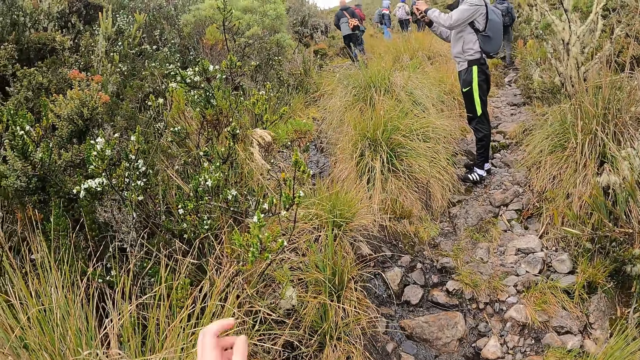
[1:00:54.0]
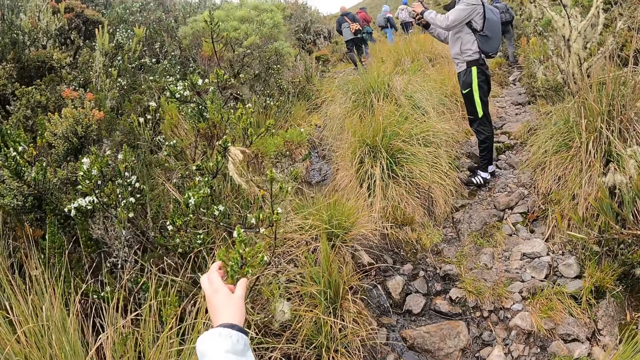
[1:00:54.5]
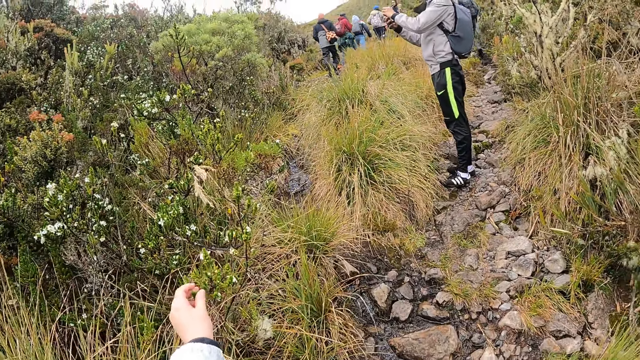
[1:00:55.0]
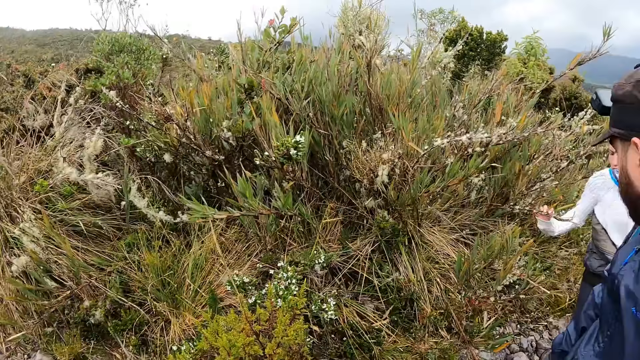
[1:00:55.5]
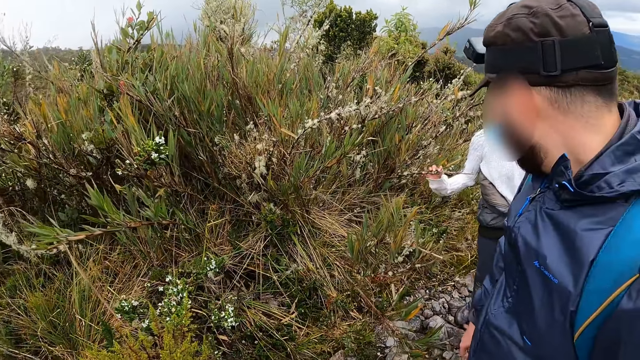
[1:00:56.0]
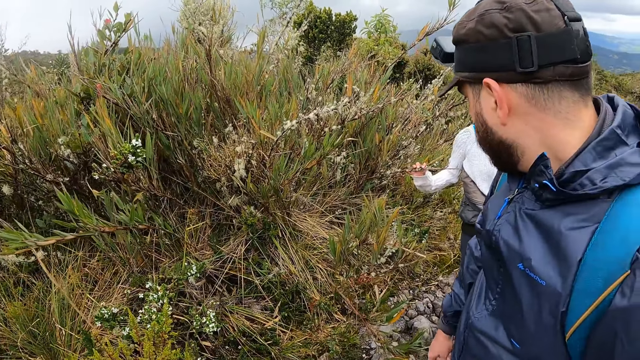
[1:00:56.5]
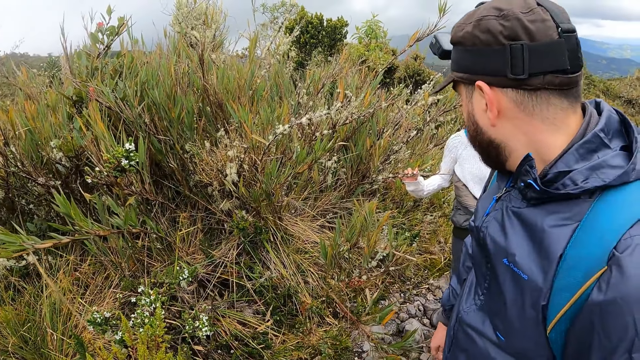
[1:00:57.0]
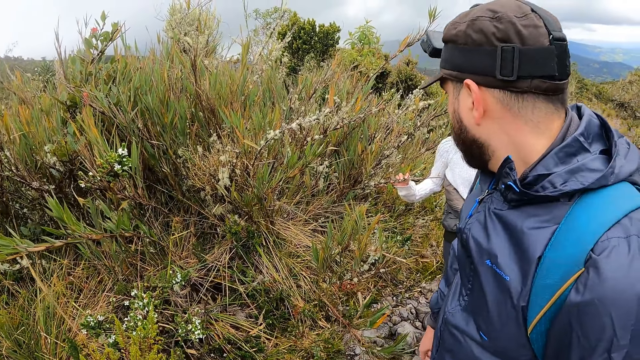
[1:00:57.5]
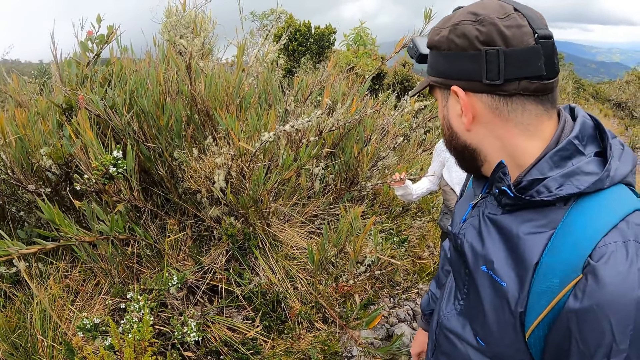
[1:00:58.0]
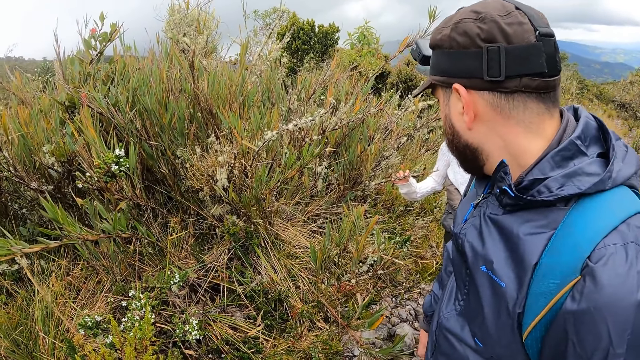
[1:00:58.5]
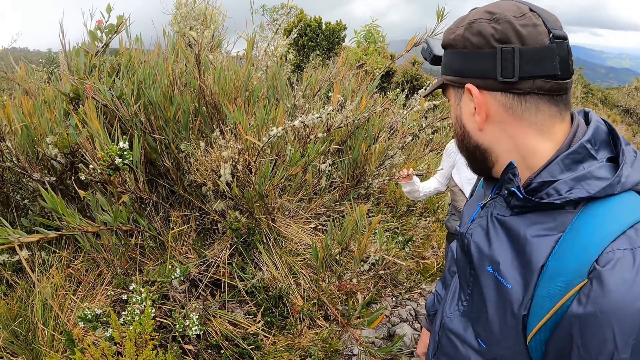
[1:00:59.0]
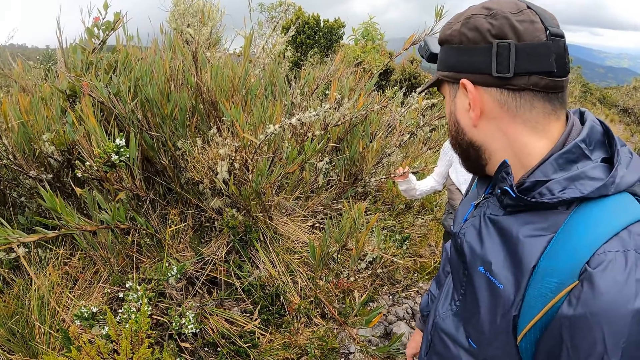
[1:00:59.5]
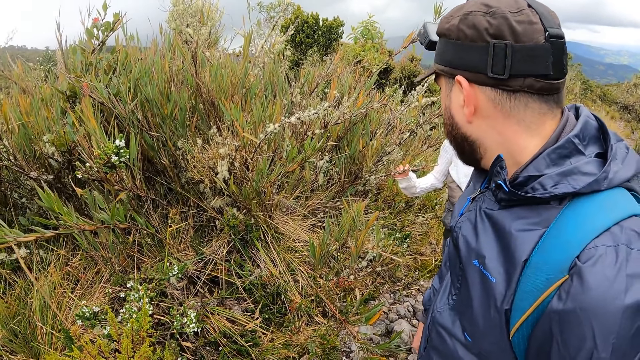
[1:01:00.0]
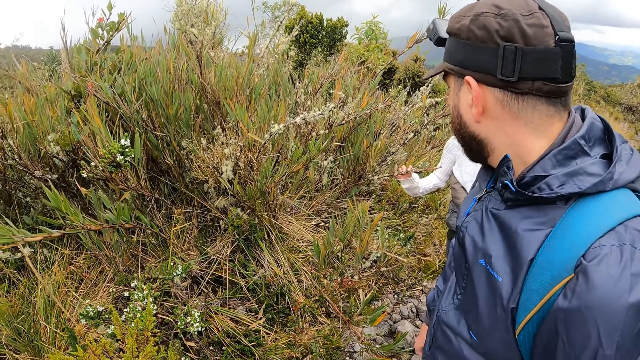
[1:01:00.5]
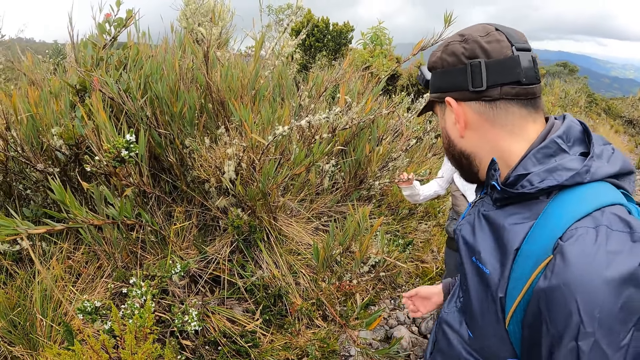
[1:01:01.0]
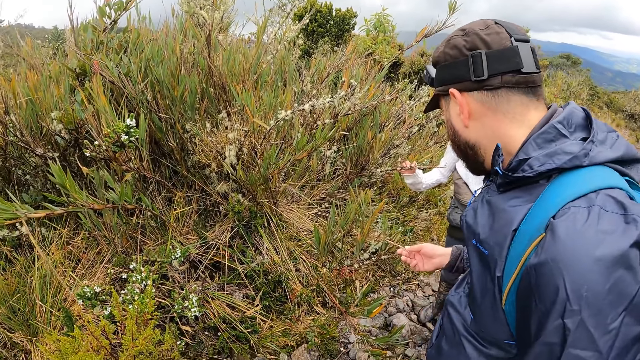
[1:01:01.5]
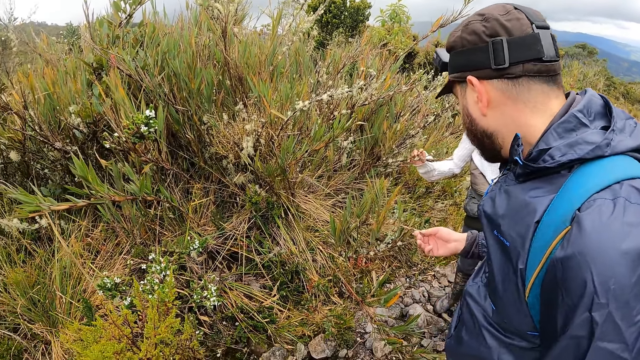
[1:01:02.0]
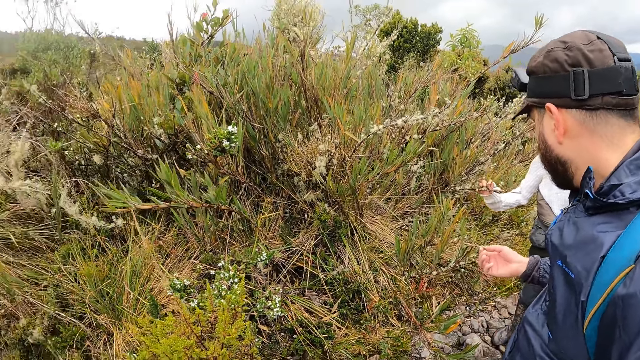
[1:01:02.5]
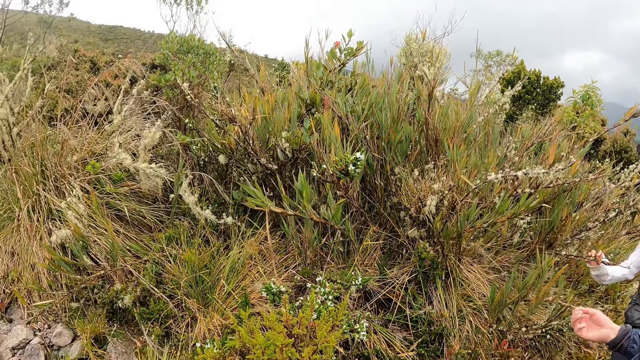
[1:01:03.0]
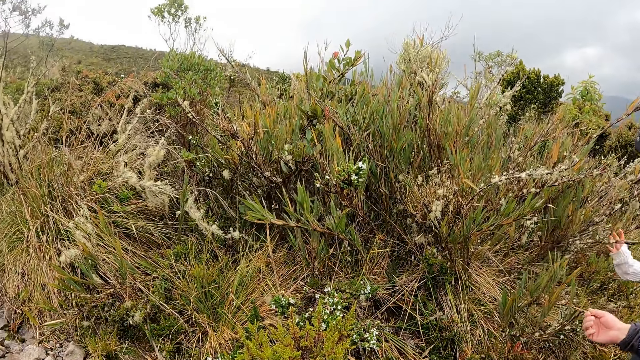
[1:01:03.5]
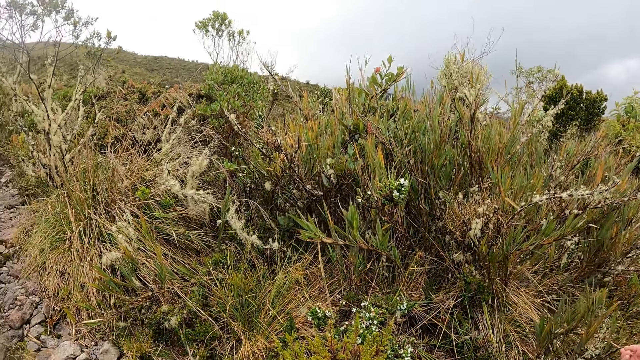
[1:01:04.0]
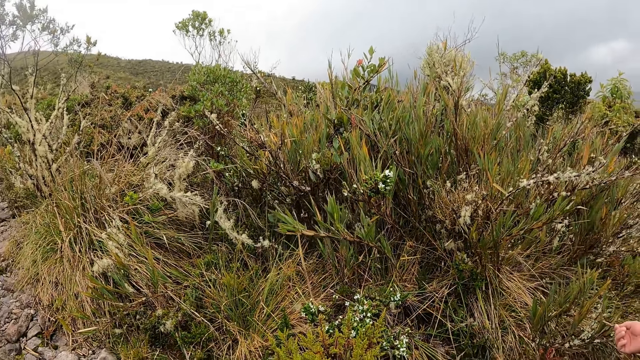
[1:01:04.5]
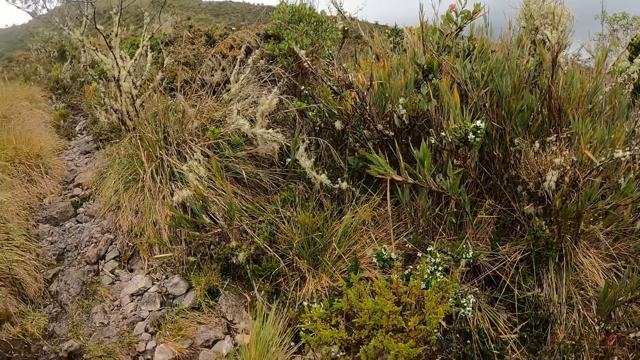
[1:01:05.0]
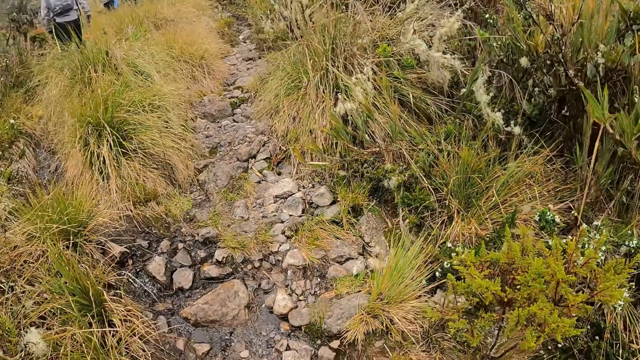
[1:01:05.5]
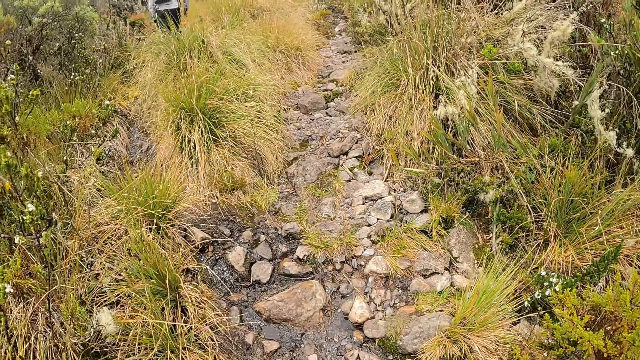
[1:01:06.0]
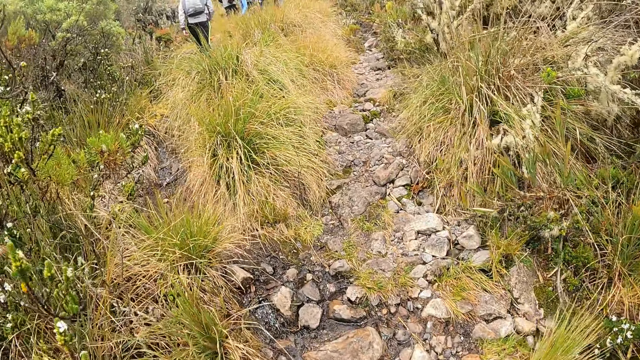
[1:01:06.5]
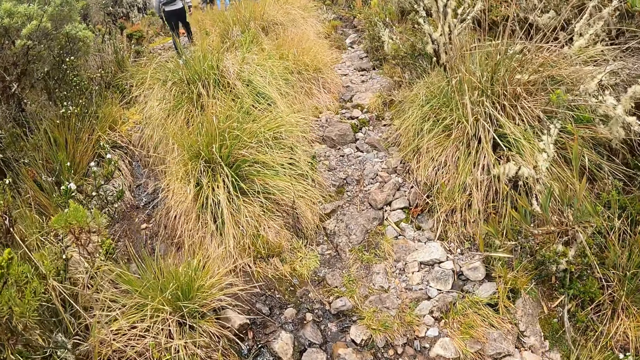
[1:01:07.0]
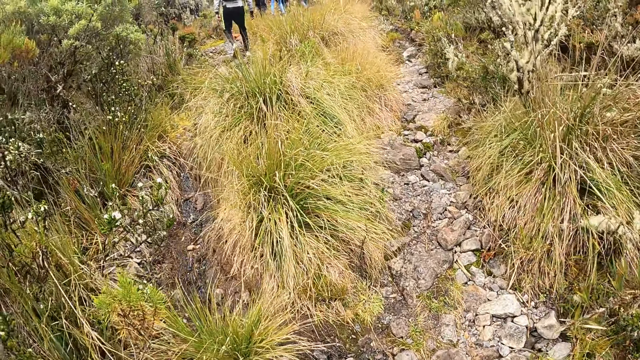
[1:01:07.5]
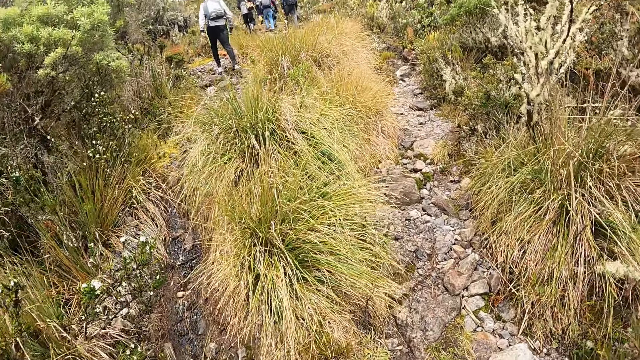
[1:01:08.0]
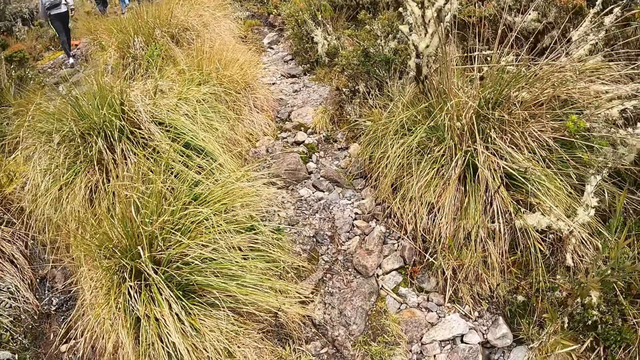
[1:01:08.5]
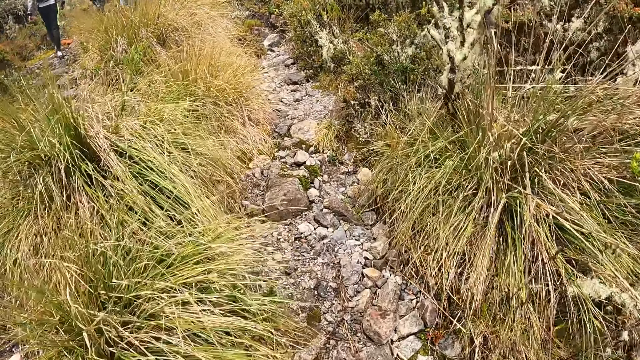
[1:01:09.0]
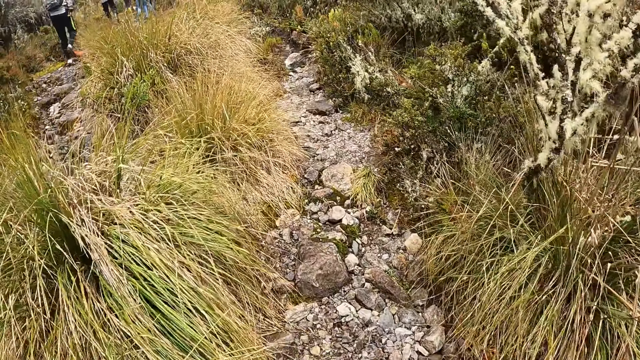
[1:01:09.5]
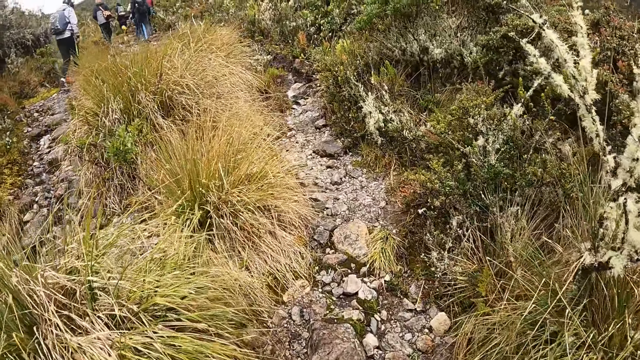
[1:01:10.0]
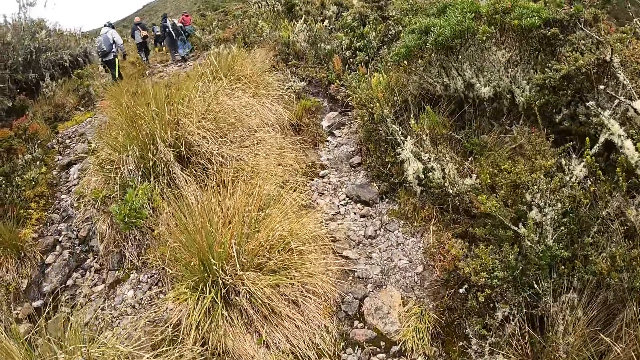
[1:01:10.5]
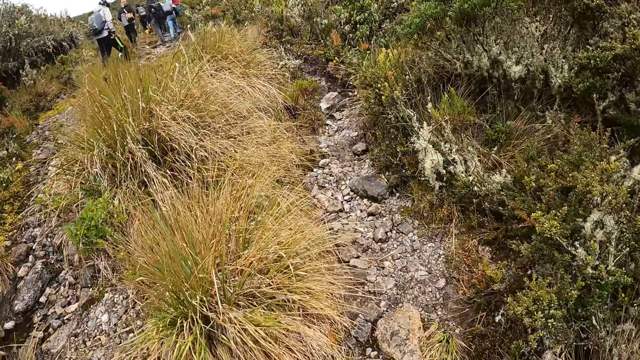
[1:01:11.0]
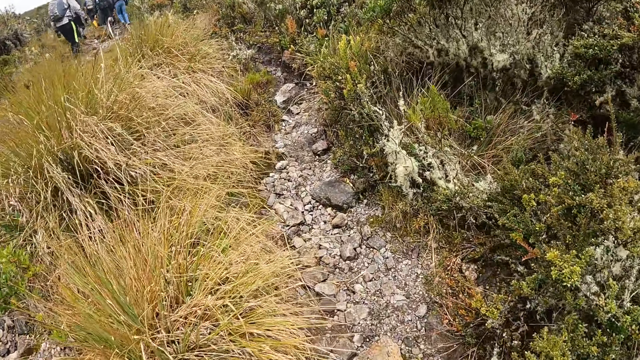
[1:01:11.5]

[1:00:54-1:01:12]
The camera wearer touches a plant with his left hand. A woman interacts with the camera wearer and the man. The man touches a plant with his right hand. The camera wearer walks up the steep hill with the group of people. He walks up the steep hill with the group of people again.

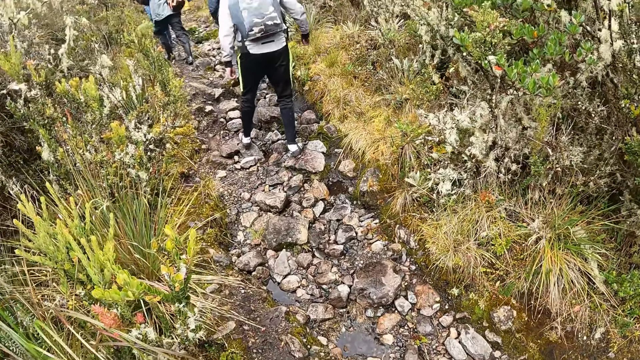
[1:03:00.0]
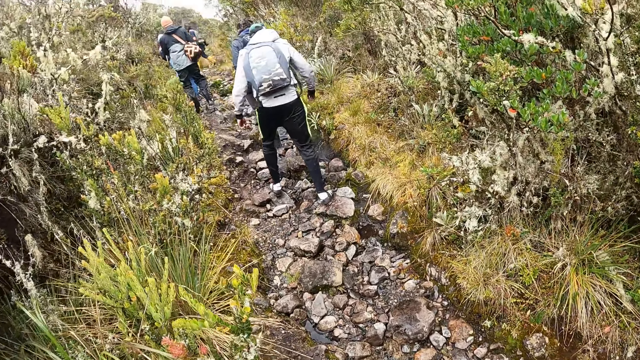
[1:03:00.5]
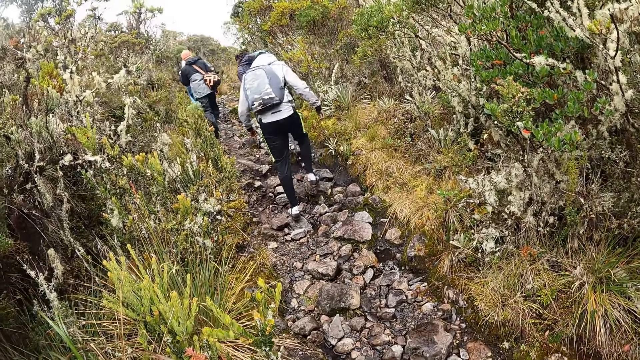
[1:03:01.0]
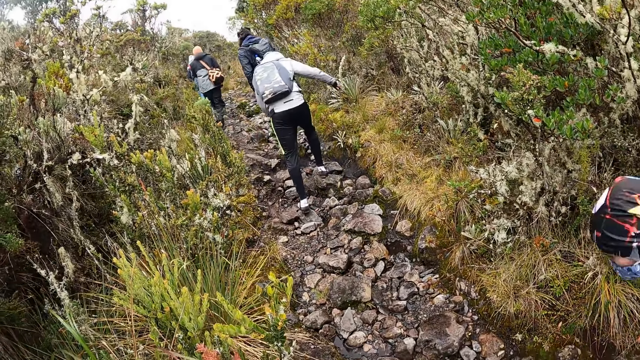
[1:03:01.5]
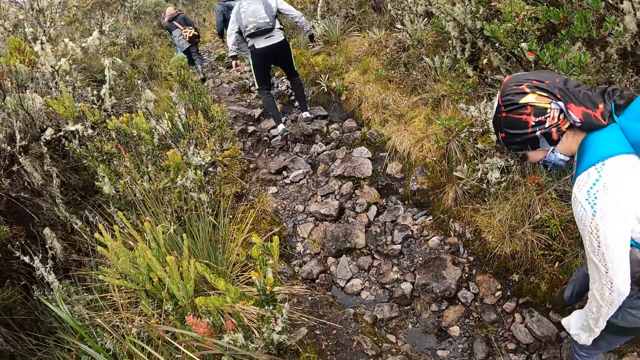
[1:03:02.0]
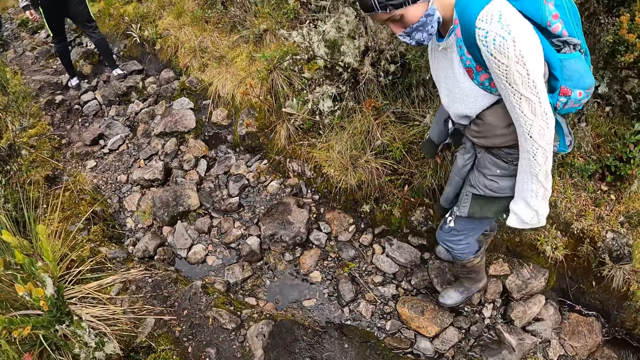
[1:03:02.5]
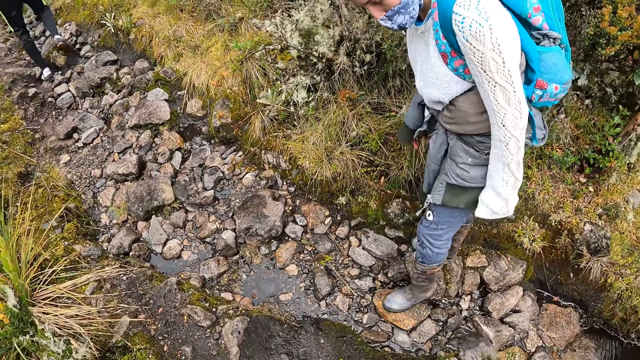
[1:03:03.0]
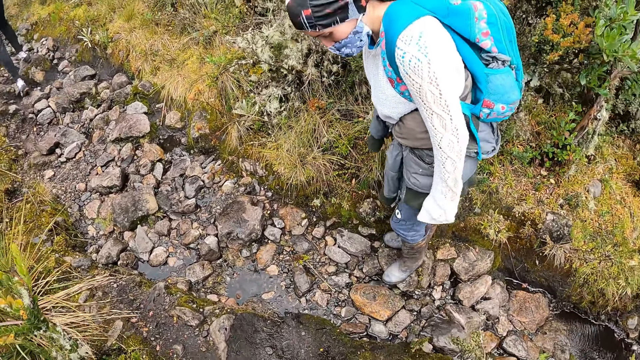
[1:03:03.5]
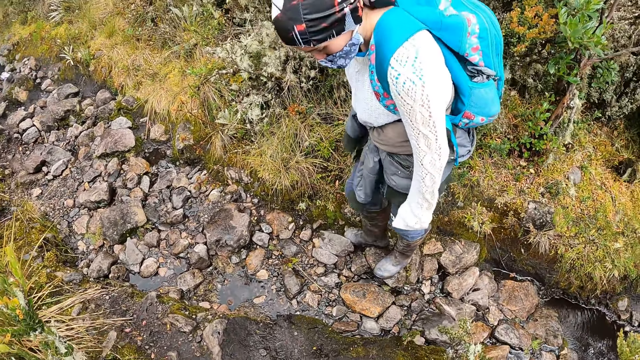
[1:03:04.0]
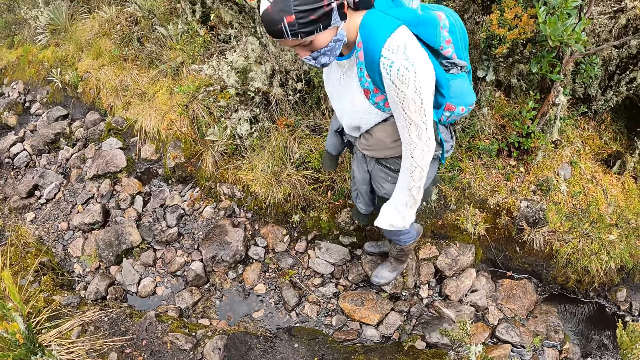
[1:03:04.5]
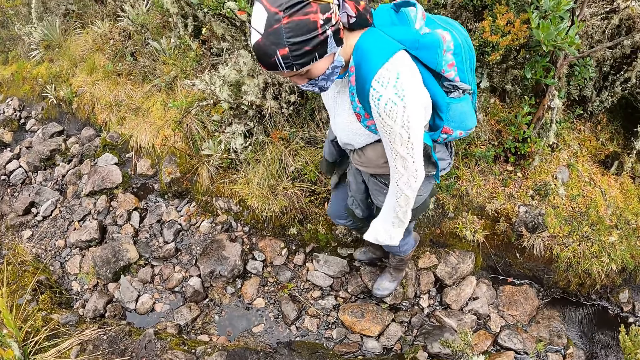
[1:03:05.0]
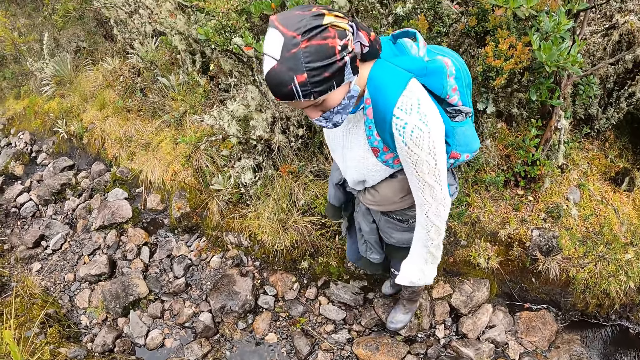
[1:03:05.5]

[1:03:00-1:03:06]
The woman walks past the camera wearer. The woman stamps her legs on some stones on the ground.
